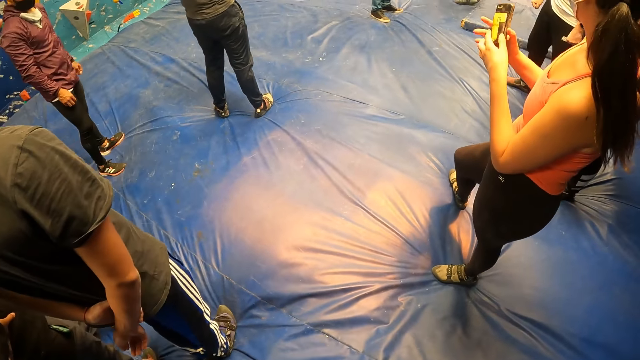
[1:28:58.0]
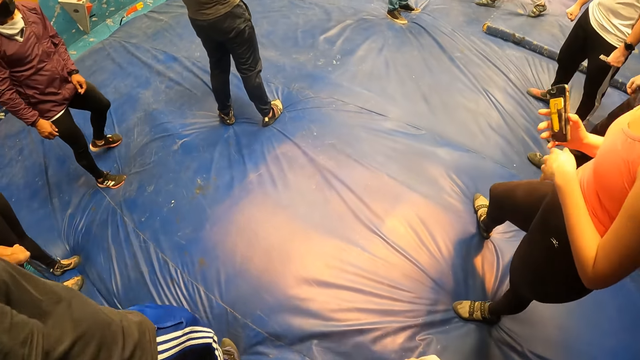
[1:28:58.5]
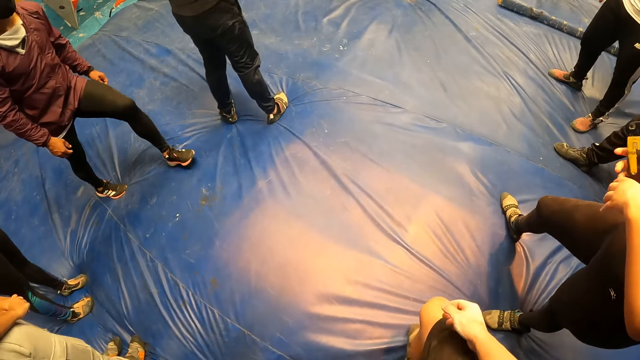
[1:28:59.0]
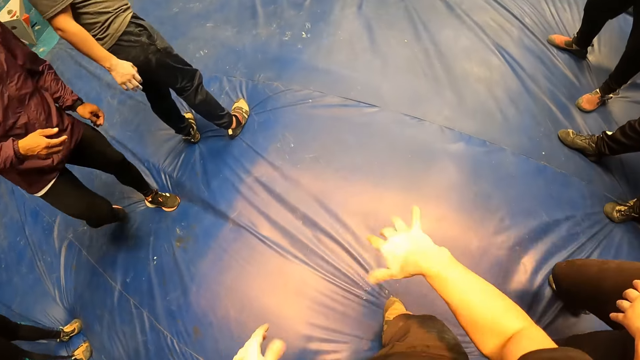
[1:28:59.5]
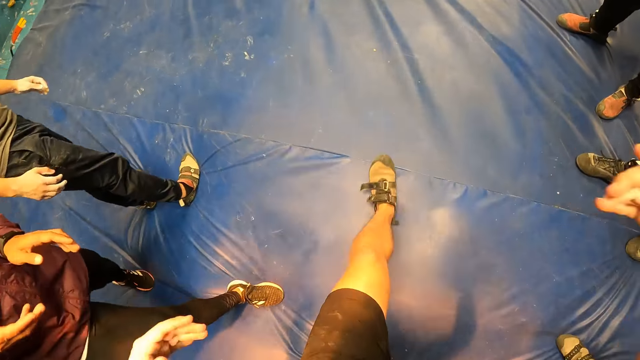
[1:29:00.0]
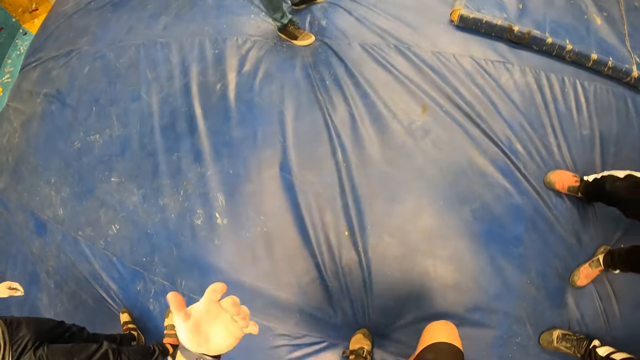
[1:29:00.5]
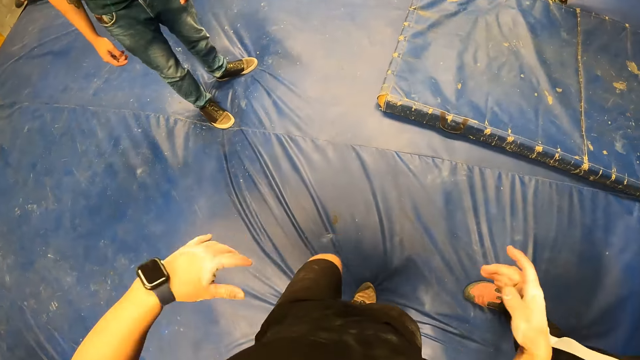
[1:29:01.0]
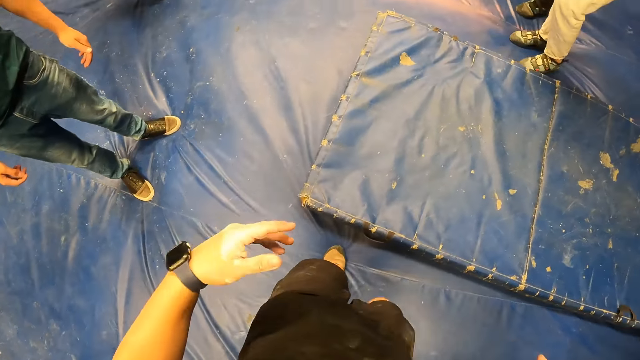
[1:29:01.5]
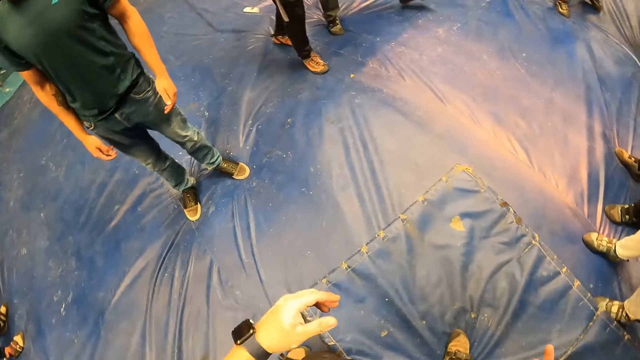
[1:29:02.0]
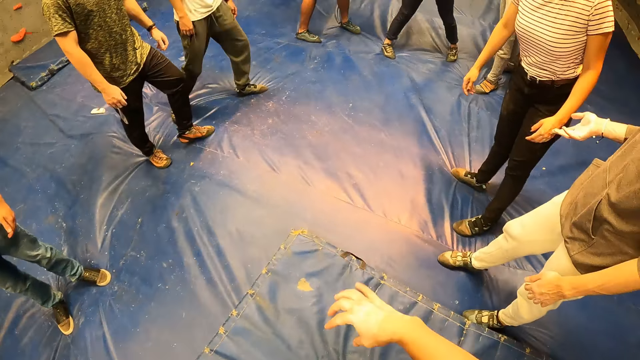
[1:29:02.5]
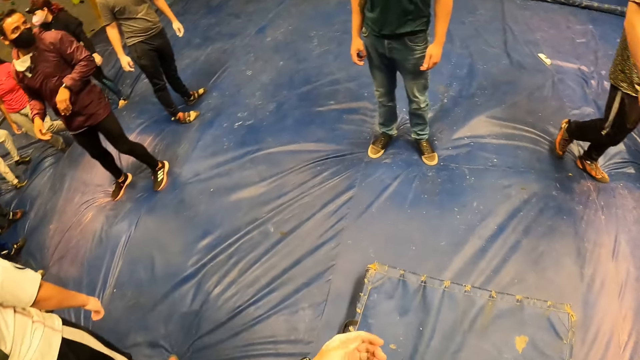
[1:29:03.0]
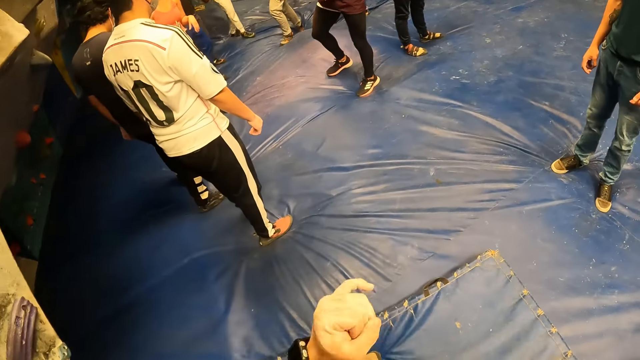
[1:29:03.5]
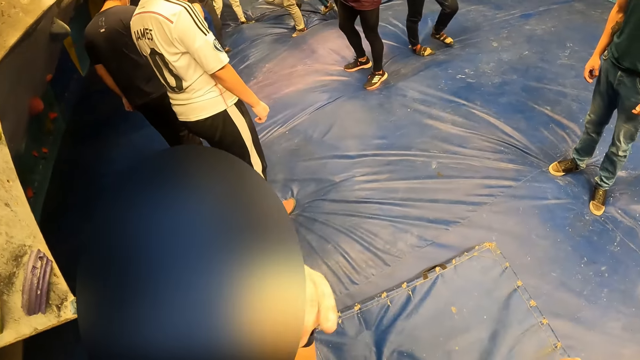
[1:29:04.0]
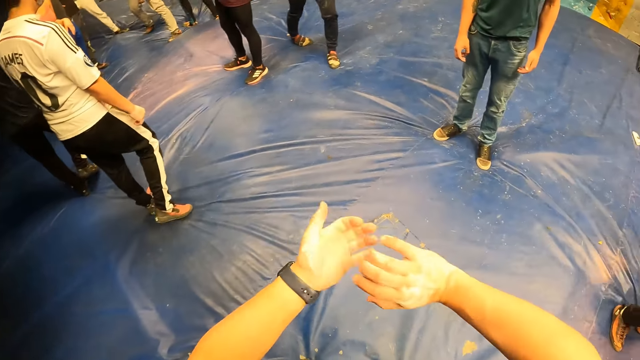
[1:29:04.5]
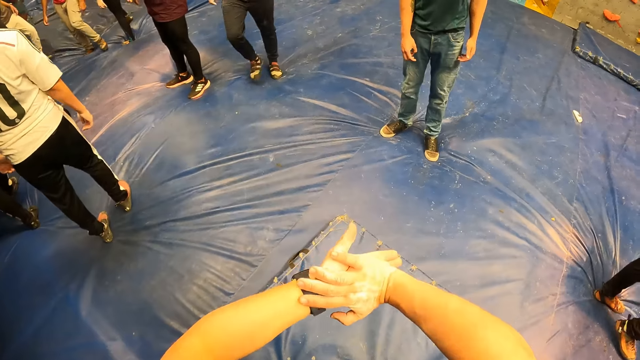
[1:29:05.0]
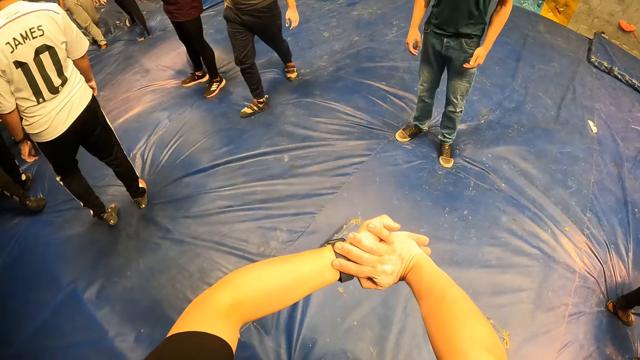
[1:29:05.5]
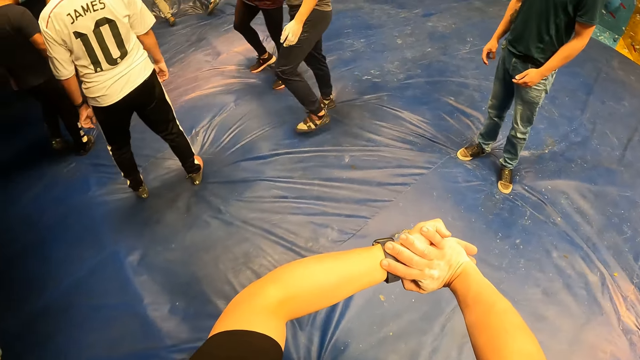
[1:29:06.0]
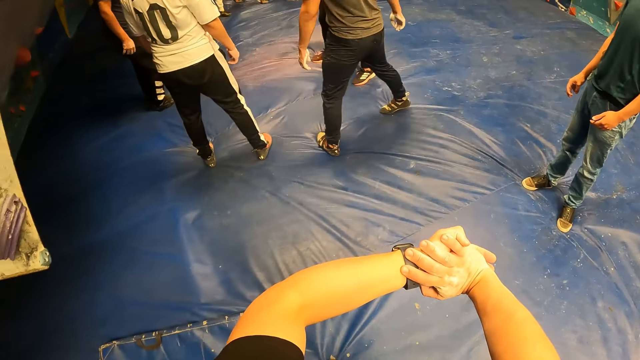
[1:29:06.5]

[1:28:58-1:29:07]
The camera wearer moves the hand. They walk forward and move the hand forward. They shake both hands. They step on the mattress. They shake the hand and look around. They put the hands together and move the hand down.

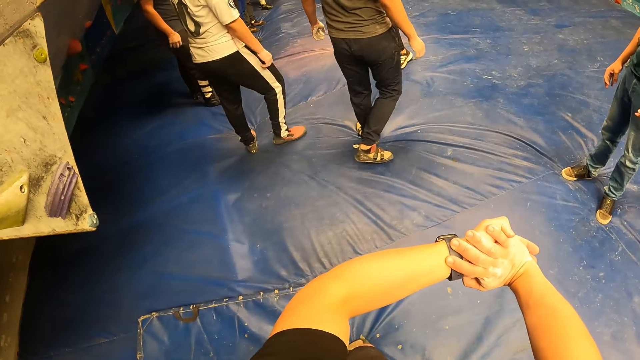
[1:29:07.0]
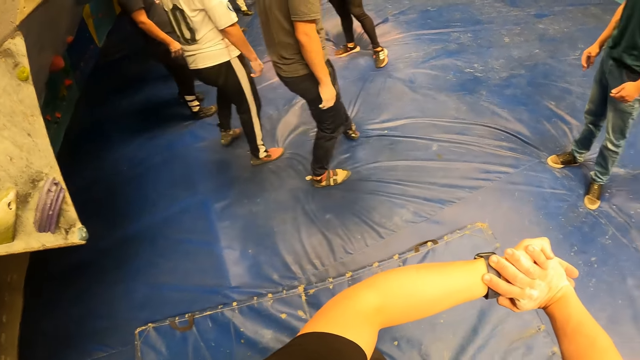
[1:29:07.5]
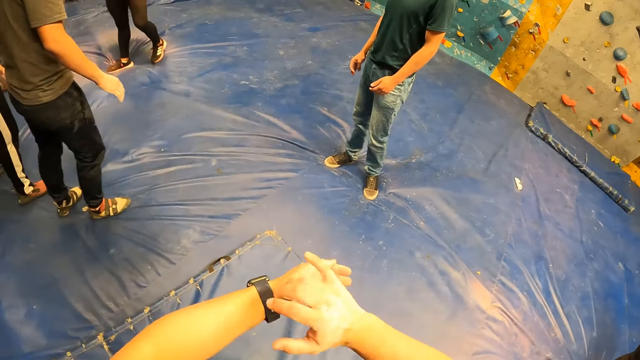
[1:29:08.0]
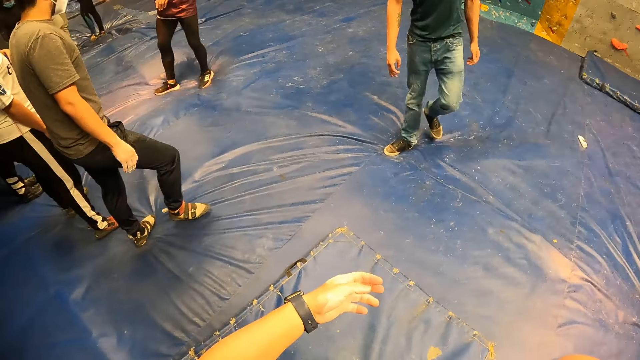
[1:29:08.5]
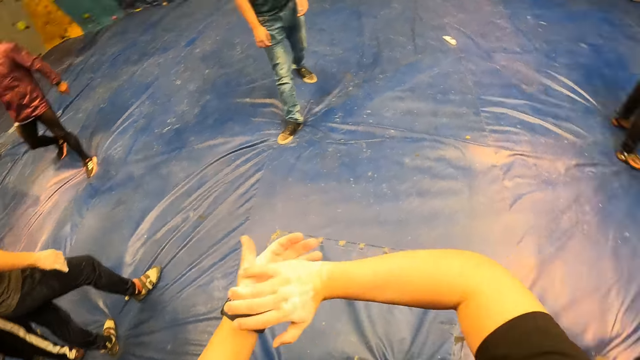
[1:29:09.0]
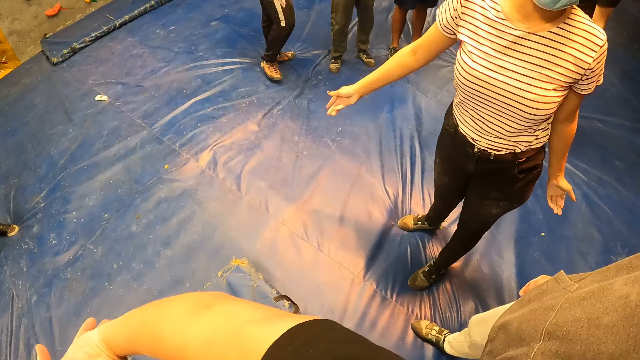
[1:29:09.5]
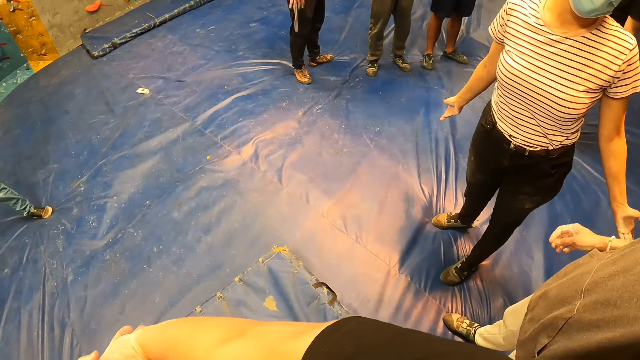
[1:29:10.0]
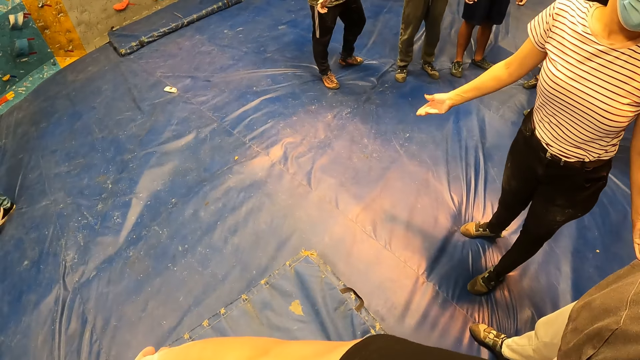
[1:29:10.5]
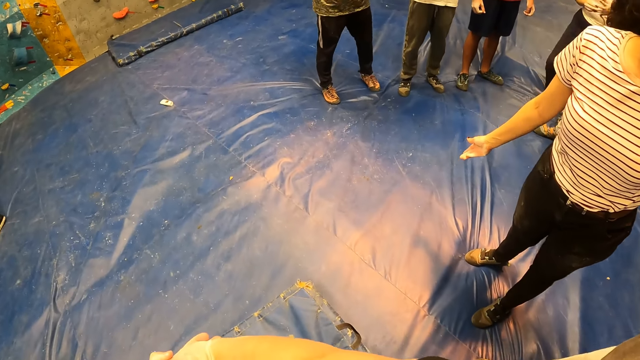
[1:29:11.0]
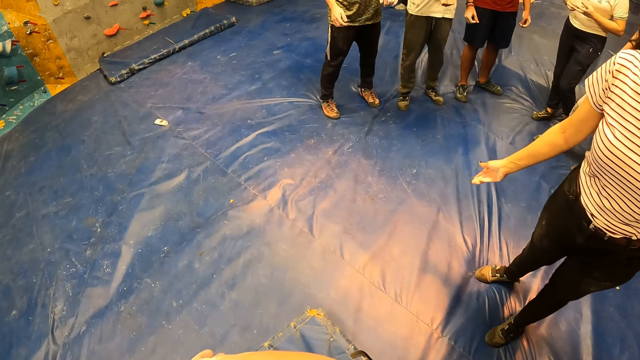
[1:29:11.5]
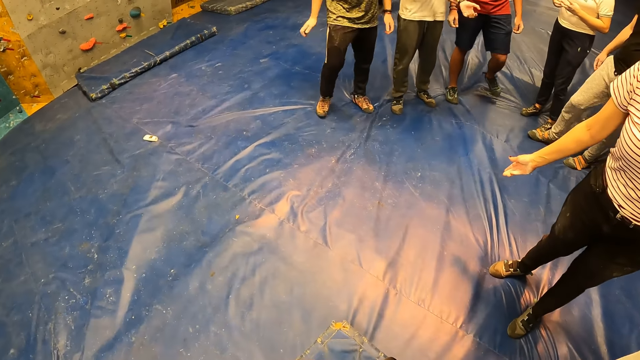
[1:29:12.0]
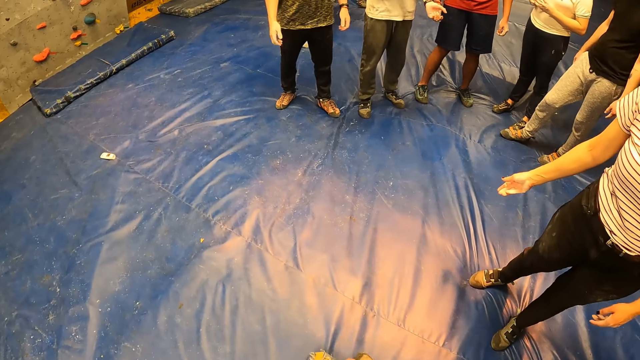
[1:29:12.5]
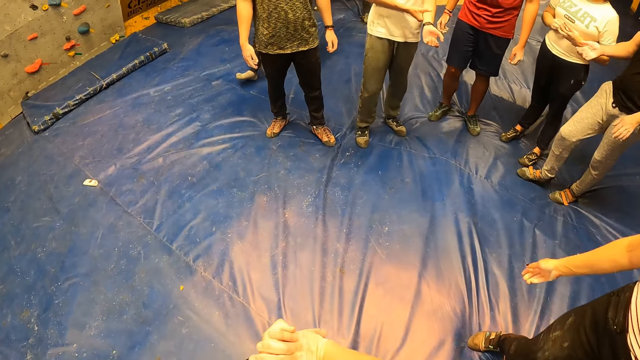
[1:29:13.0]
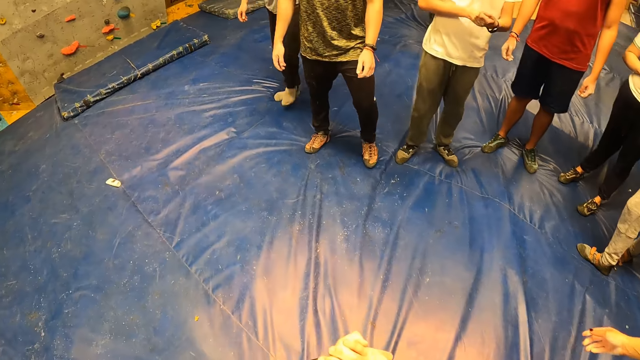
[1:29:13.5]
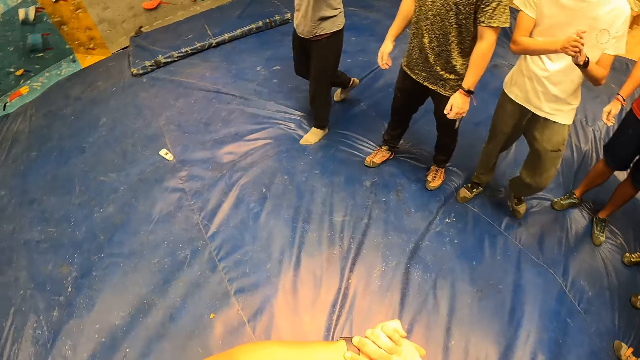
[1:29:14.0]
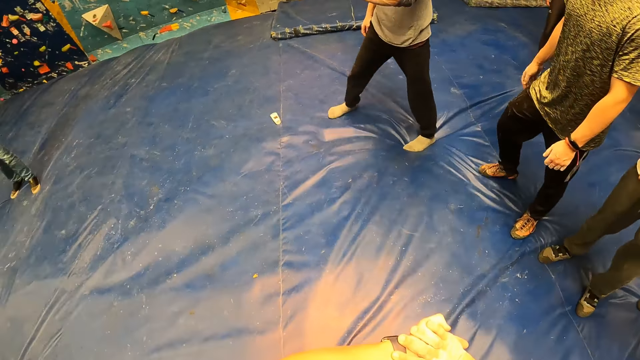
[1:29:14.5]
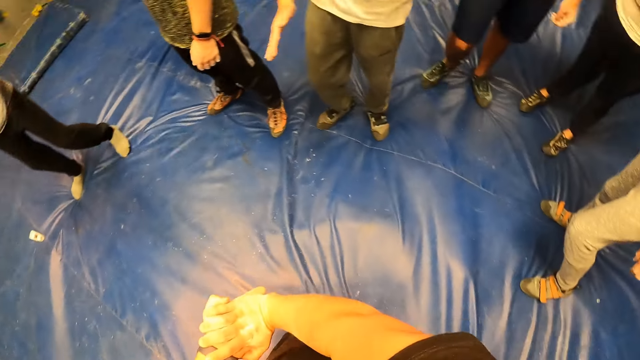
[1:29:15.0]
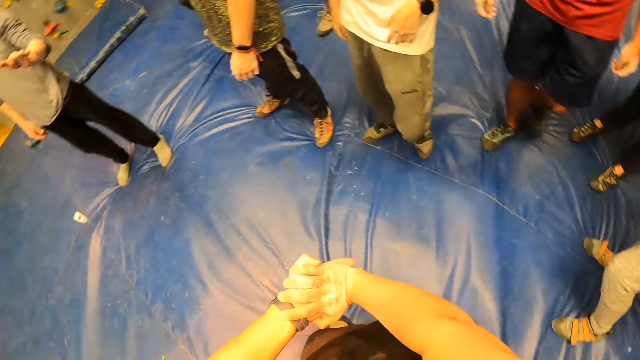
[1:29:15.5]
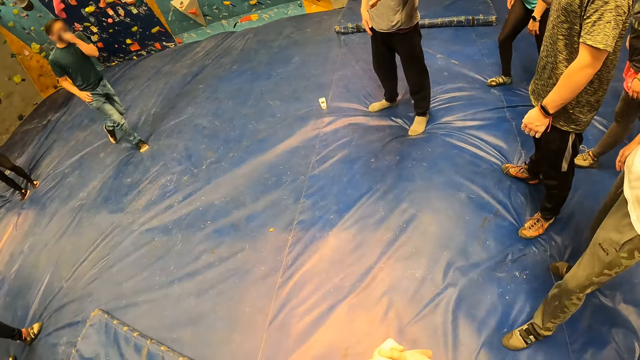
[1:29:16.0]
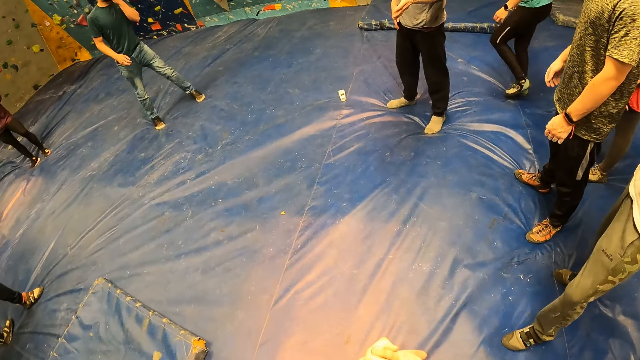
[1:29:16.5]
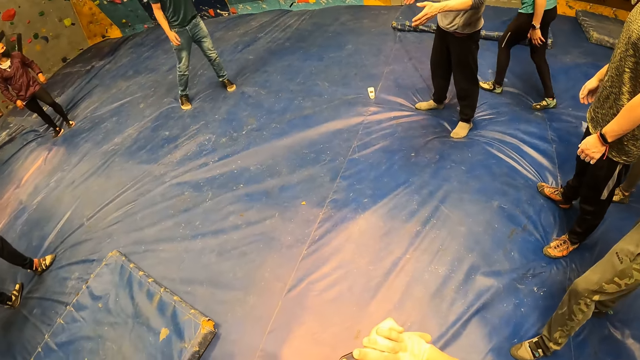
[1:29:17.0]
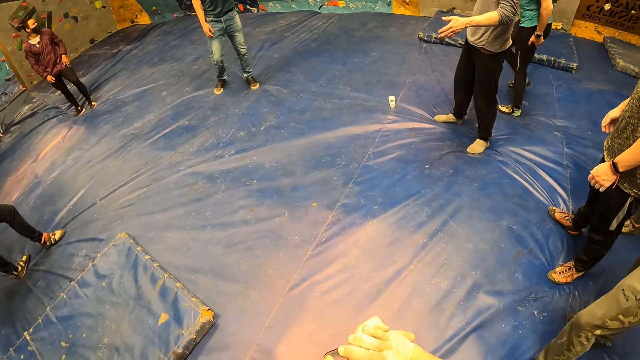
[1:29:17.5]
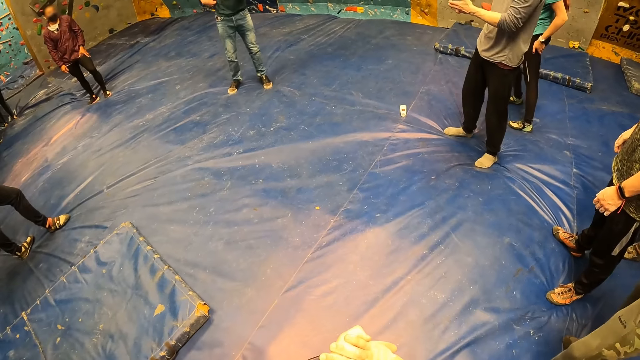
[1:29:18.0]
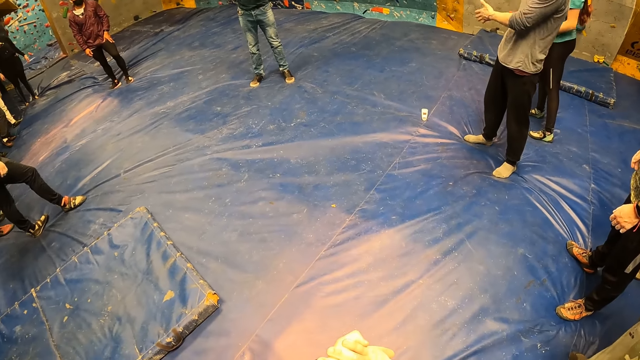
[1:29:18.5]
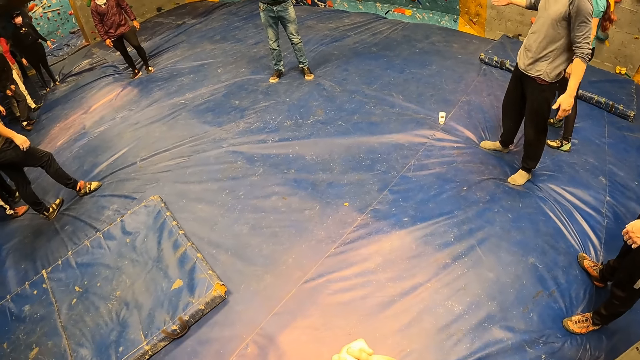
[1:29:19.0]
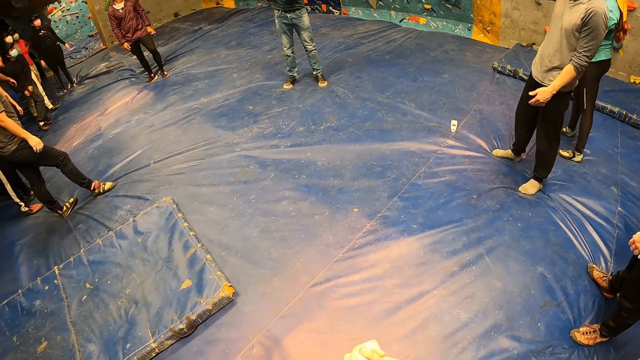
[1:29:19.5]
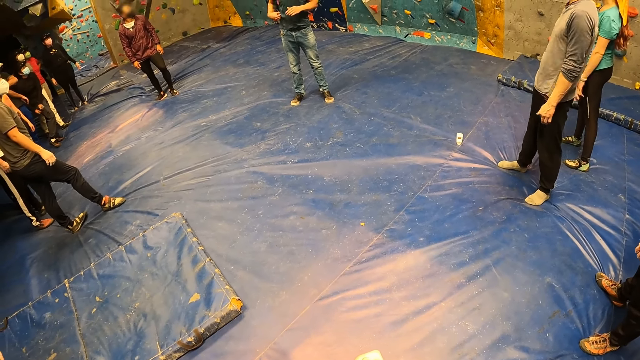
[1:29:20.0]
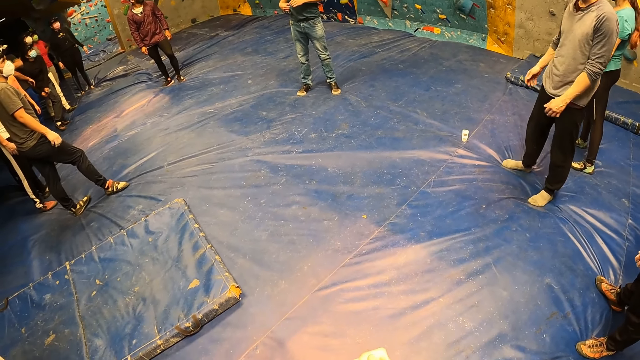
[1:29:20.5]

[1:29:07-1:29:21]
The camera wearer releases the hands and moves the hands. They put the hands together and look around. They look around again. They walk towards the group of people. They look around.
